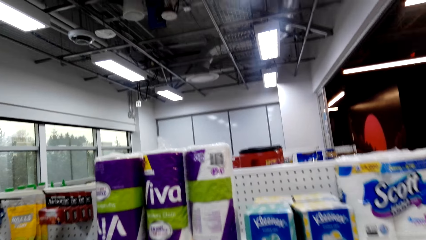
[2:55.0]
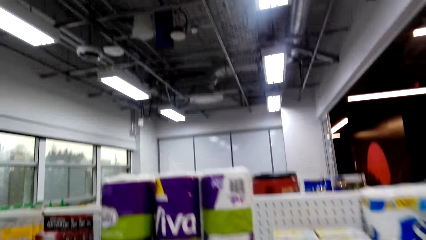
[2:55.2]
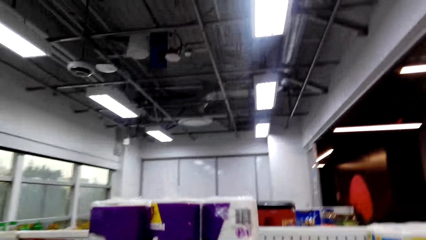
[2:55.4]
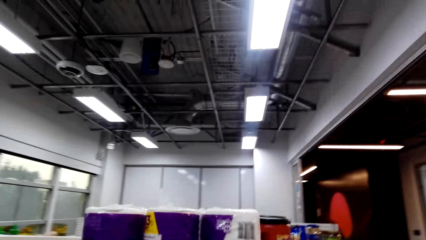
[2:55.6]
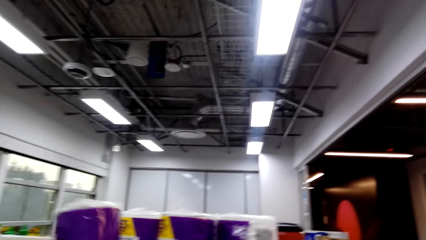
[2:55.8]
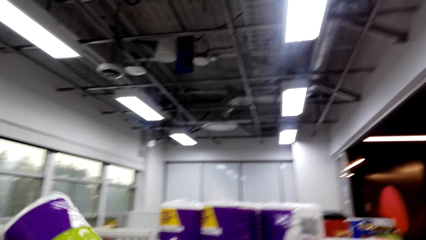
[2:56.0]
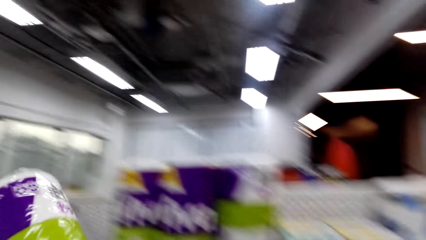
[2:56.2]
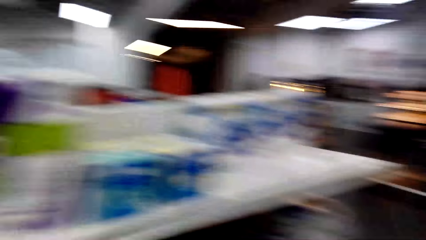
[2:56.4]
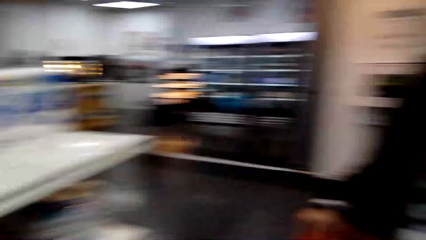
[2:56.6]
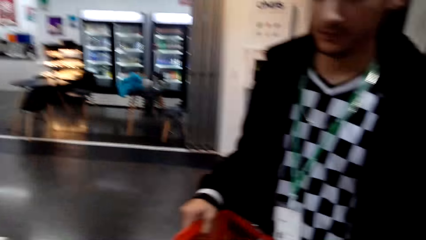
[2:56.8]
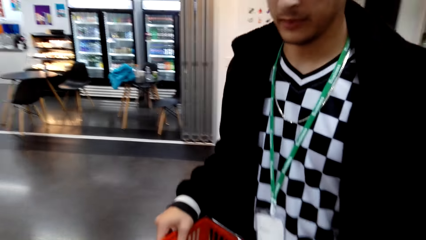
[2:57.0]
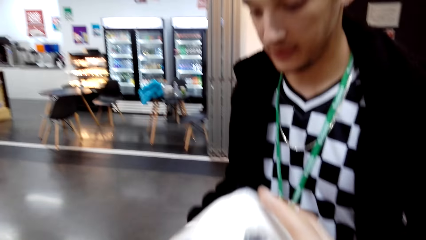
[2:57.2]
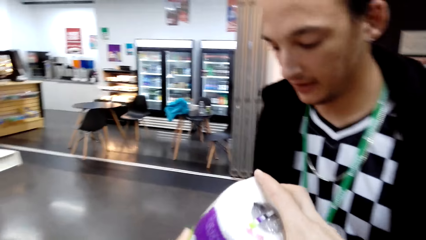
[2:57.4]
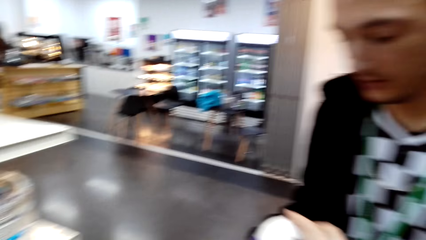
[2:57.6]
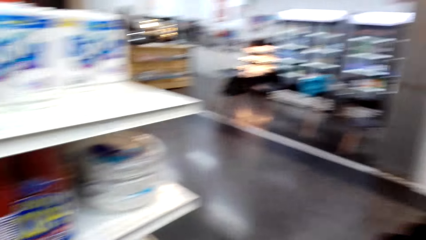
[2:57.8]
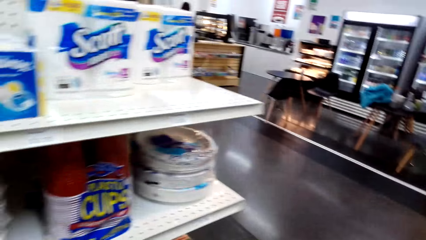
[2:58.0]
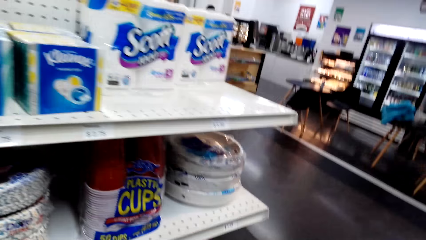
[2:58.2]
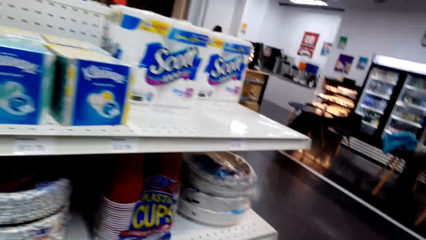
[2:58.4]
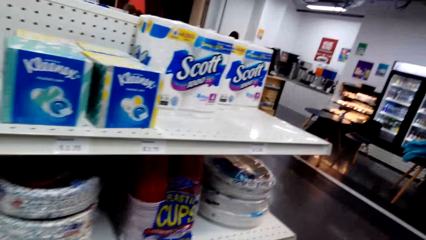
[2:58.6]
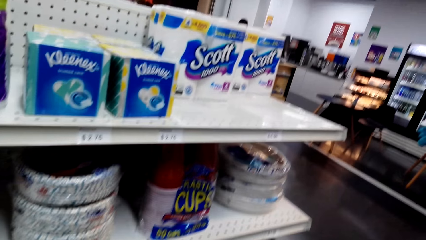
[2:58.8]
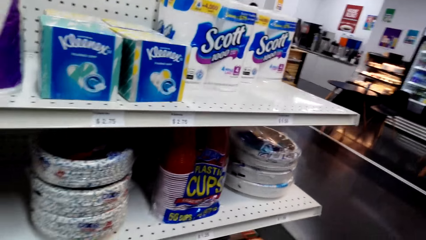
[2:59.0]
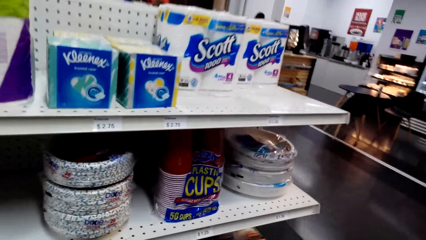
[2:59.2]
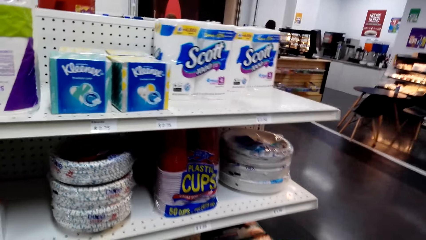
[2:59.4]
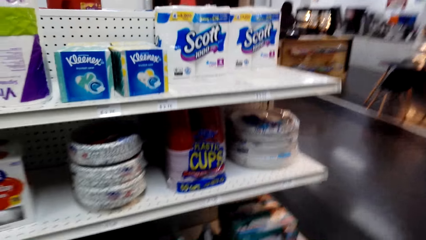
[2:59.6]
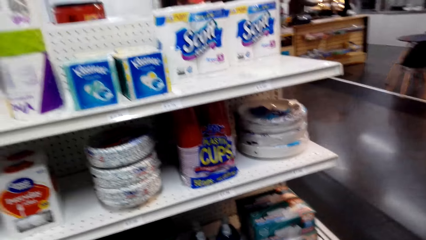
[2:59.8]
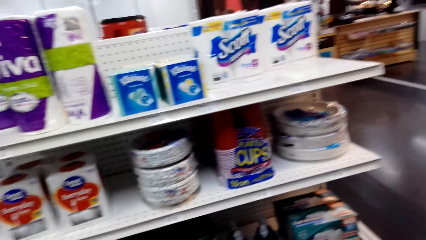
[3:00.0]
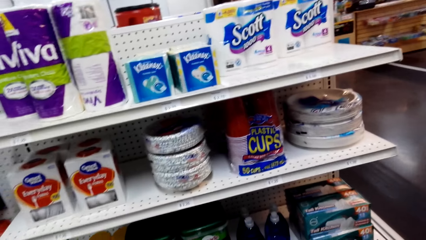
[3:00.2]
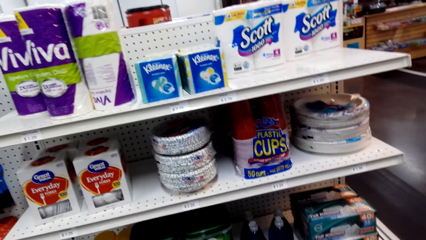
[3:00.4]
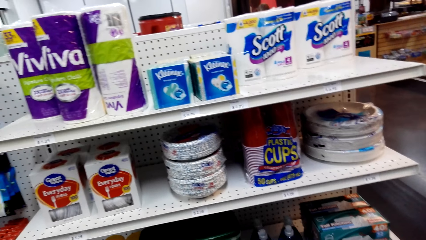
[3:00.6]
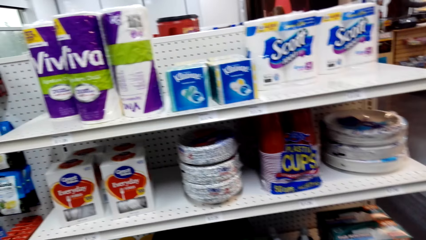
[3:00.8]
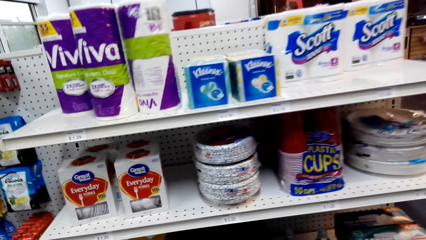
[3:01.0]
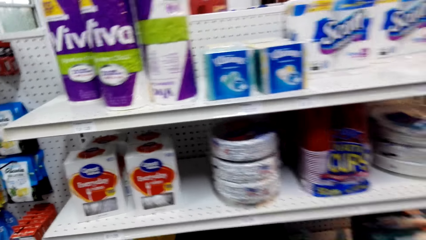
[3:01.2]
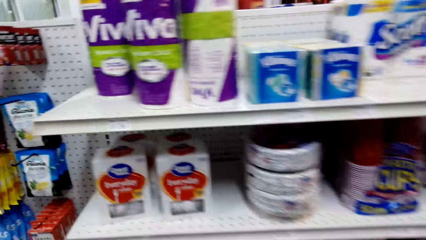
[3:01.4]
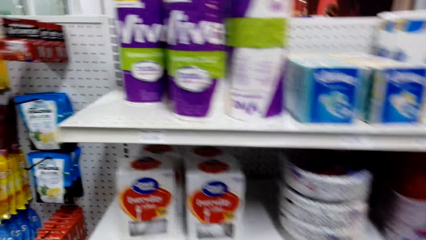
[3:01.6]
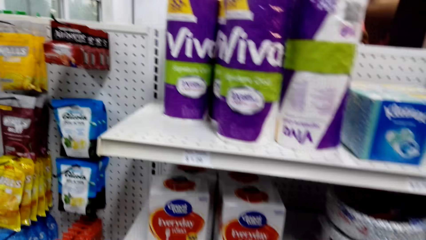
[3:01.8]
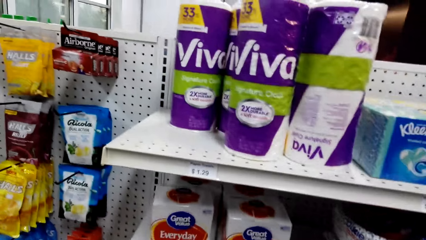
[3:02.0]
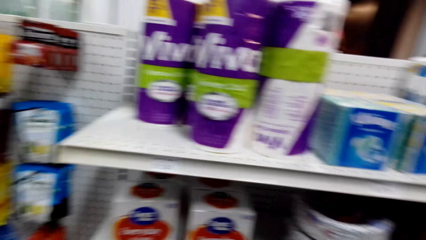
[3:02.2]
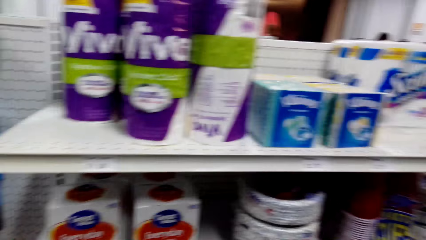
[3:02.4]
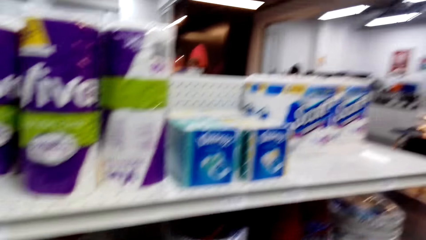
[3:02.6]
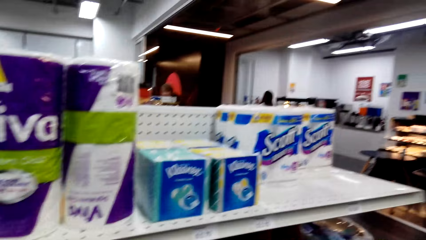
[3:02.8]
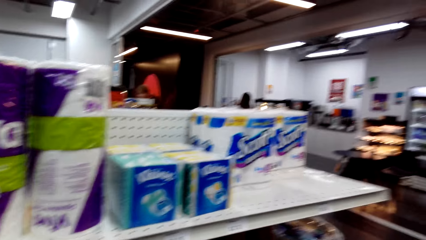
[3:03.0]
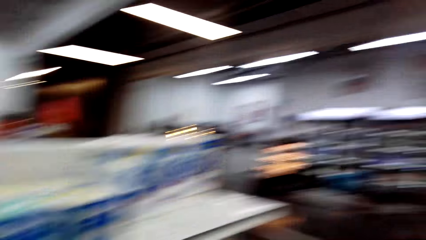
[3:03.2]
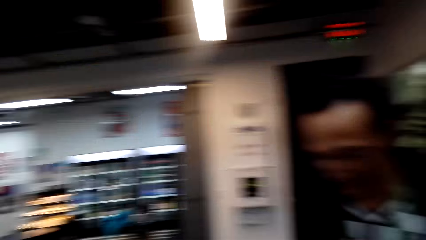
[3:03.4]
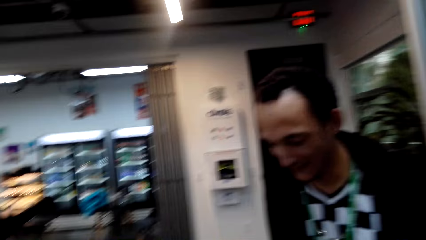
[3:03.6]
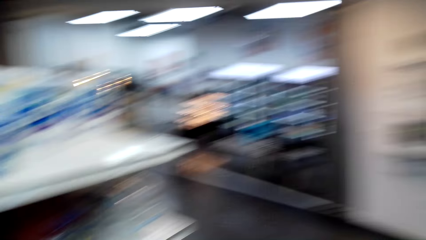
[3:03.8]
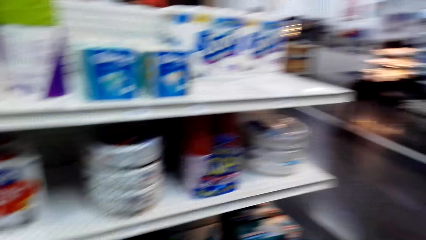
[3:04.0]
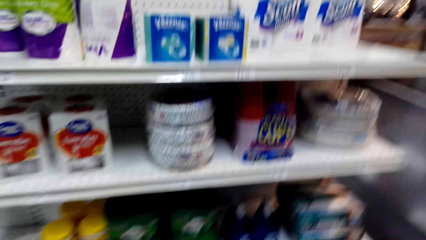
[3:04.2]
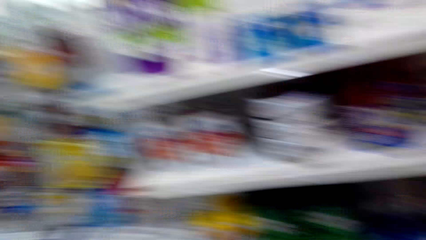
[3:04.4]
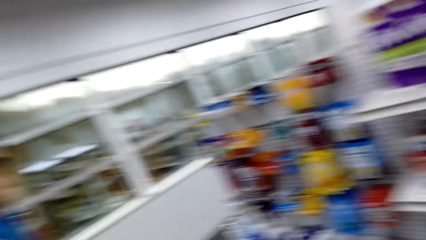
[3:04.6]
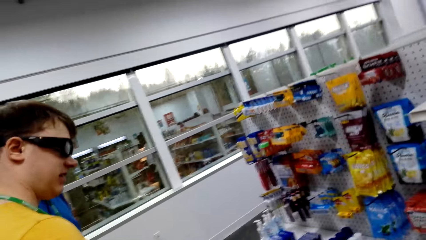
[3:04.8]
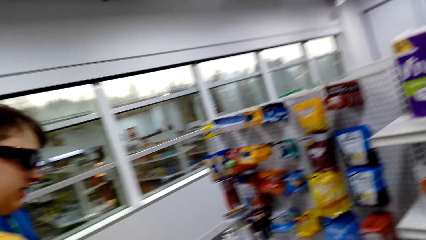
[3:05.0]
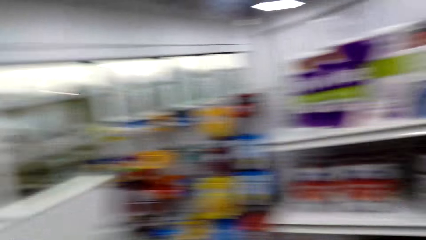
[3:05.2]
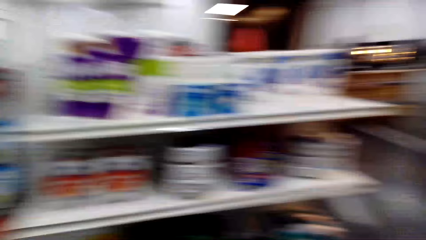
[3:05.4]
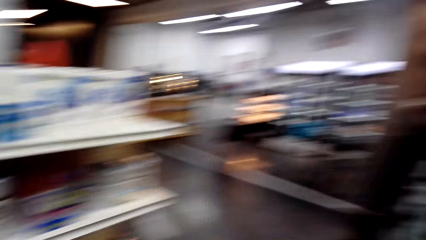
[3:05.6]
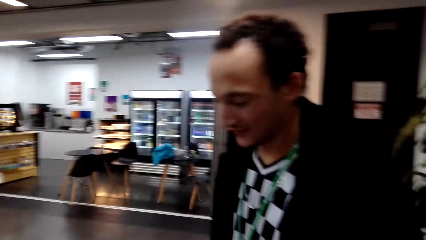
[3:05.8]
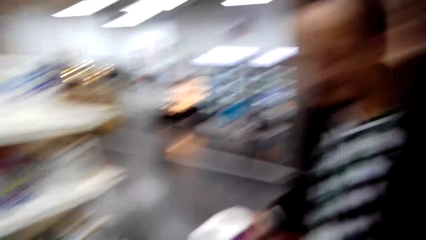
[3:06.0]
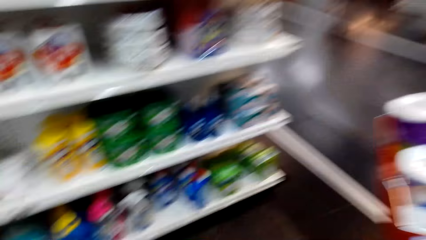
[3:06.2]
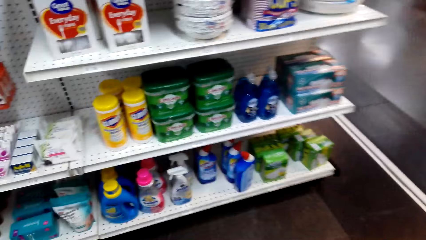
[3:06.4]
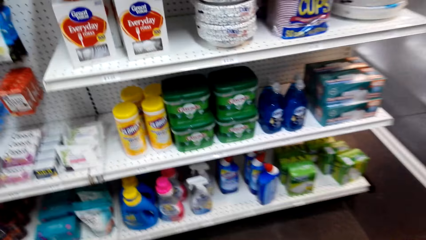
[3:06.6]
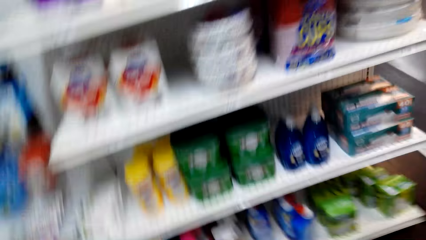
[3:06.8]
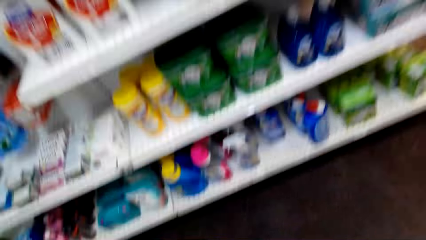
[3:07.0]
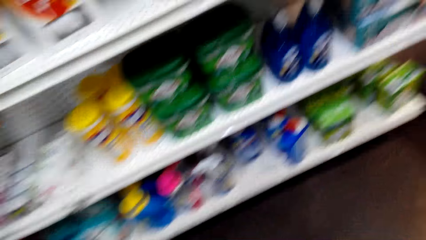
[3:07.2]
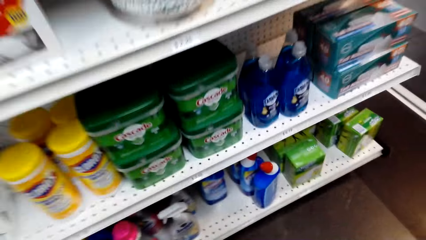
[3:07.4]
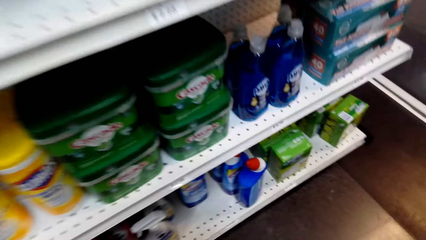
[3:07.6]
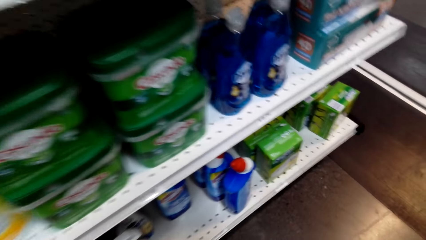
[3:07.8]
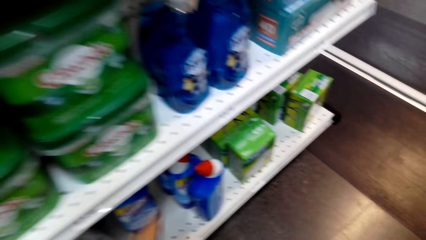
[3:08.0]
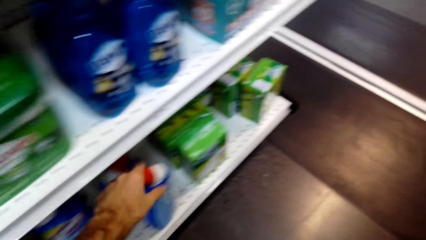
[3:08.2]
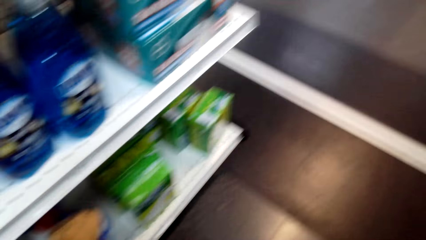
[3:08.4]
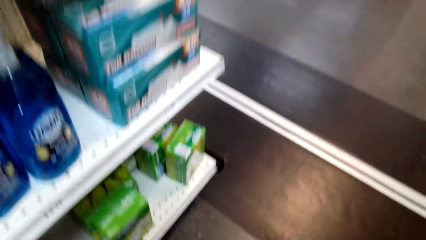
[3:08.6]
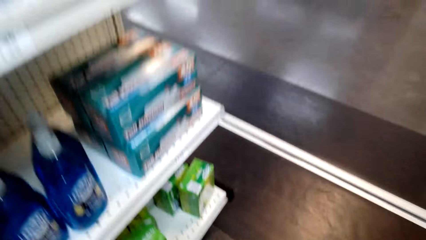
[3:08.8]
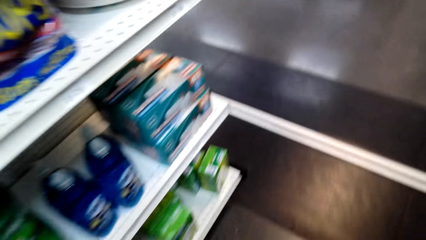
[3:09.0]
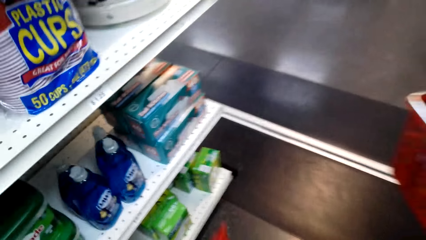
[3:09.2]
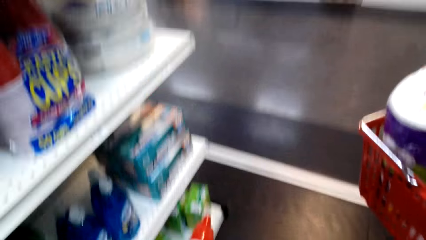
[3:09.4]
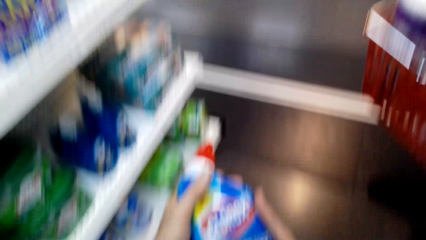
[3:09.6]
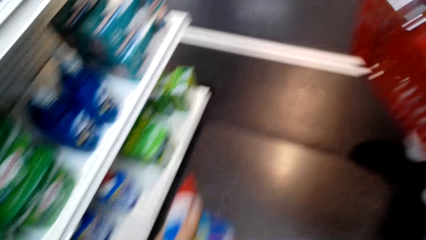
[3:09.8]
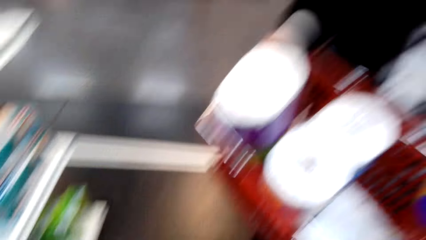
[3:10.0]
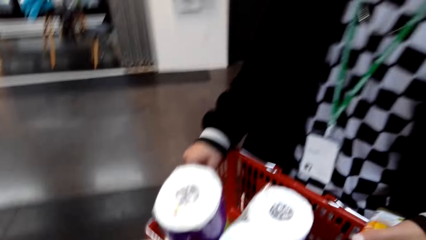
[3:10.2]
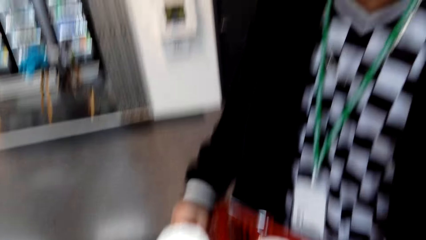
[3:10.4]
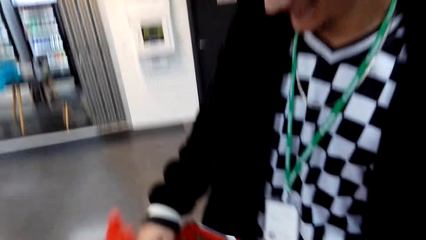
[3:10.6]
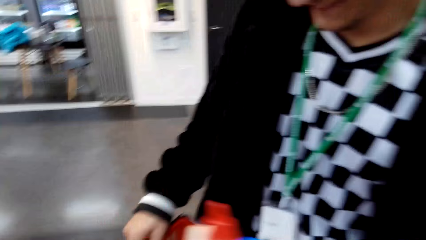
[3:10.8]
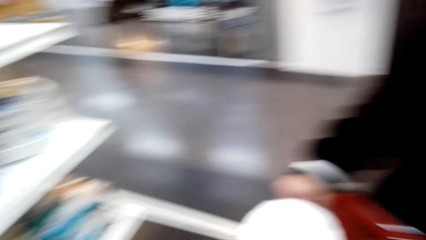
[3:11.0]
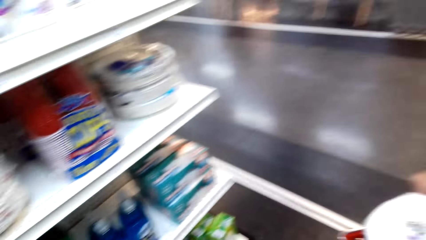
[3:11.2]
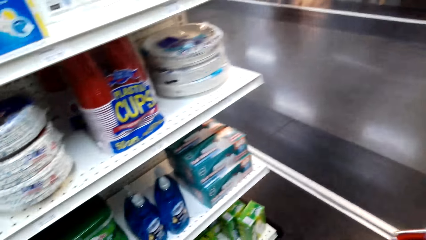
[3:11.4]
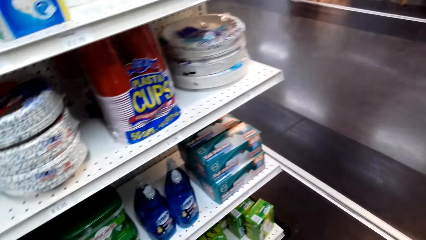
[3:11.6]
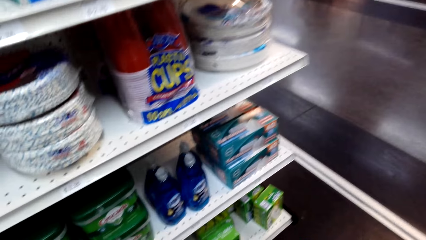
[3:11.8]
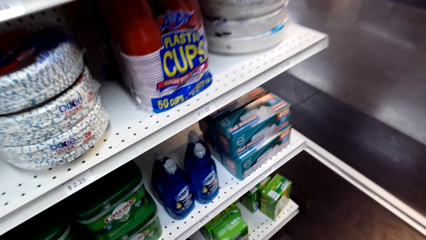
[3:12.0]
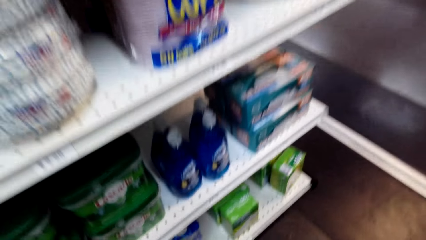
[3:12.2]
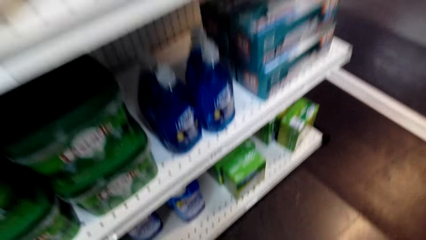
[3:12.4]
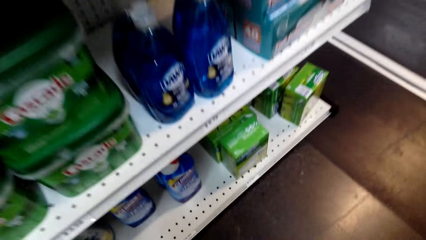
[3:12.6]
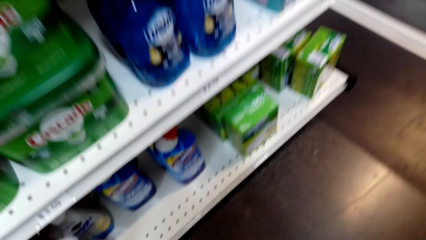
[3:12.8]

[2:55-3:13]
The camera wearer picks up a tissue paper packet on the shelf. They put the tissue paper pack in the shopping basket. They look at the items on the shelf. They laugh out loud. They pick the Clorox bleach from the shelf. A person holds the shopping basket. The camera wearer puts the Clorox bleach in the shopping basket.
